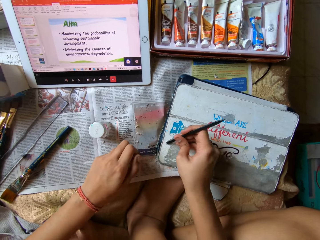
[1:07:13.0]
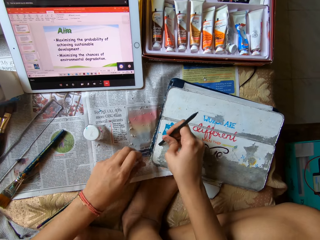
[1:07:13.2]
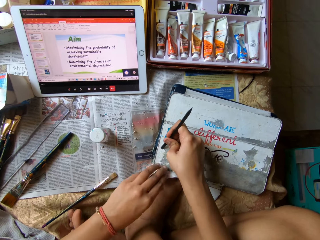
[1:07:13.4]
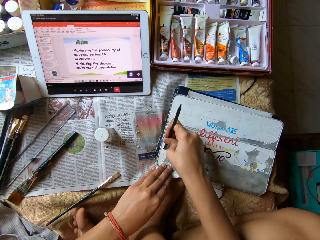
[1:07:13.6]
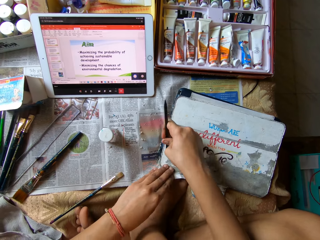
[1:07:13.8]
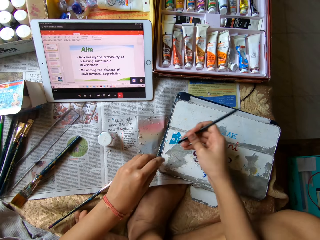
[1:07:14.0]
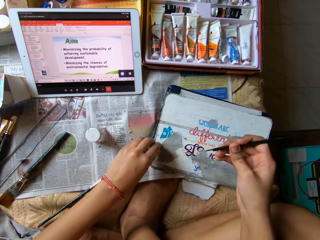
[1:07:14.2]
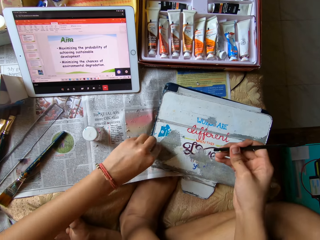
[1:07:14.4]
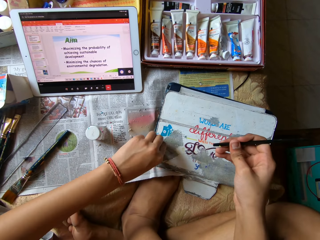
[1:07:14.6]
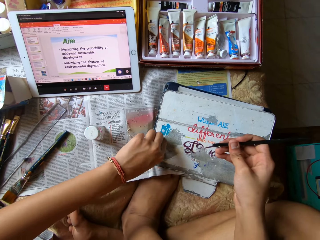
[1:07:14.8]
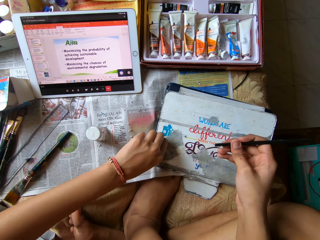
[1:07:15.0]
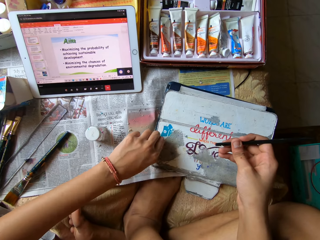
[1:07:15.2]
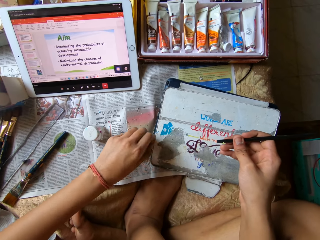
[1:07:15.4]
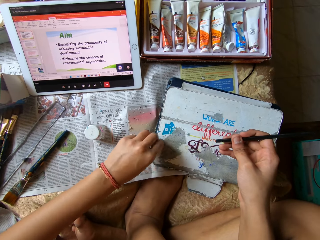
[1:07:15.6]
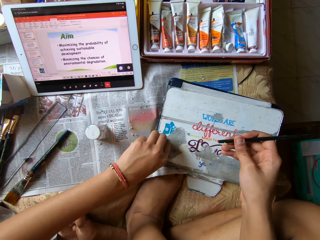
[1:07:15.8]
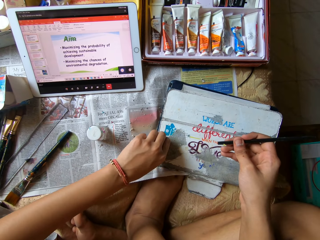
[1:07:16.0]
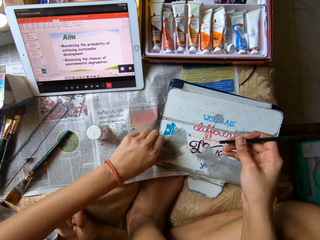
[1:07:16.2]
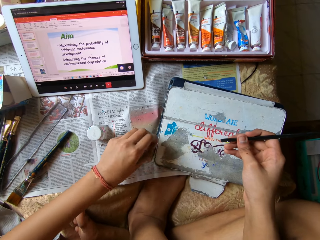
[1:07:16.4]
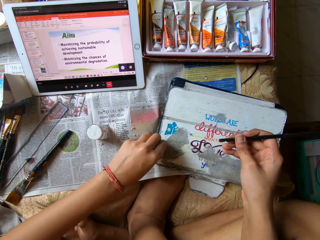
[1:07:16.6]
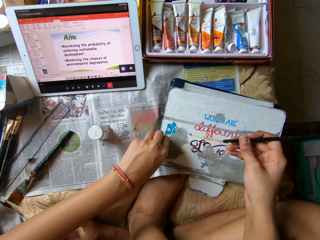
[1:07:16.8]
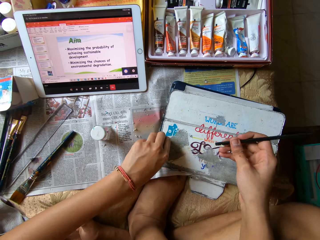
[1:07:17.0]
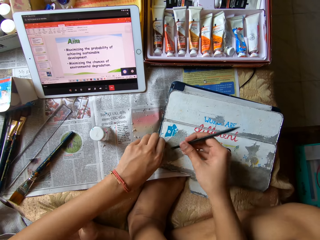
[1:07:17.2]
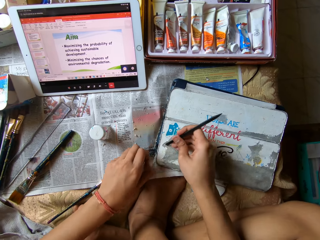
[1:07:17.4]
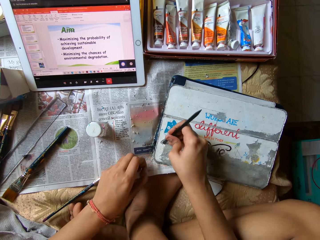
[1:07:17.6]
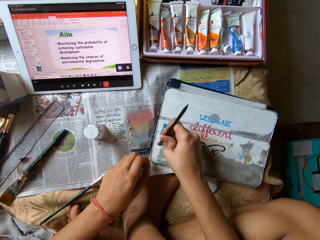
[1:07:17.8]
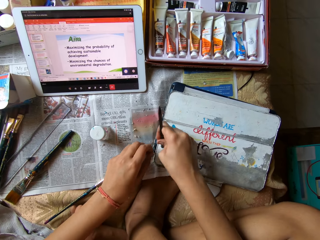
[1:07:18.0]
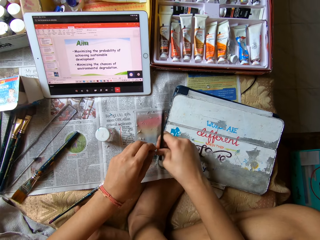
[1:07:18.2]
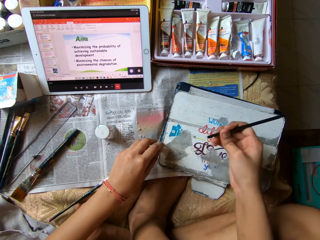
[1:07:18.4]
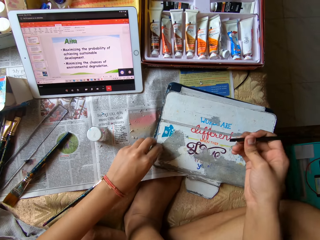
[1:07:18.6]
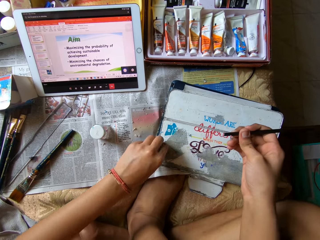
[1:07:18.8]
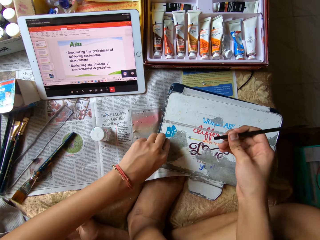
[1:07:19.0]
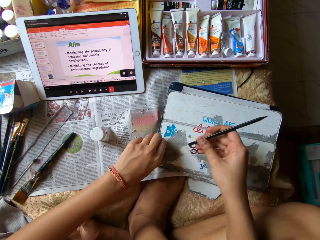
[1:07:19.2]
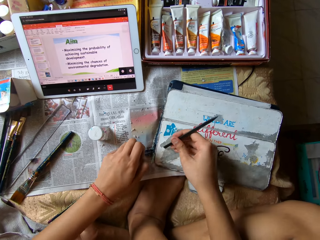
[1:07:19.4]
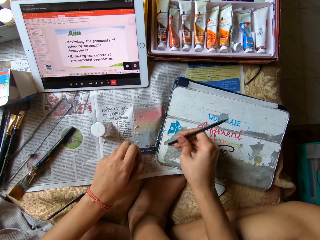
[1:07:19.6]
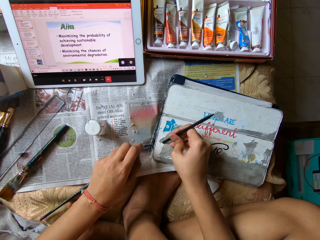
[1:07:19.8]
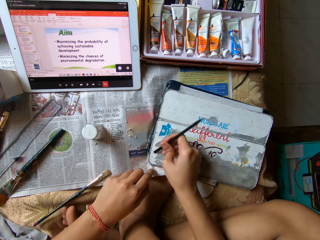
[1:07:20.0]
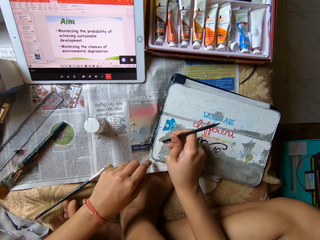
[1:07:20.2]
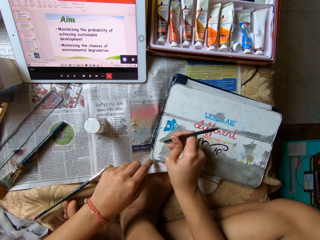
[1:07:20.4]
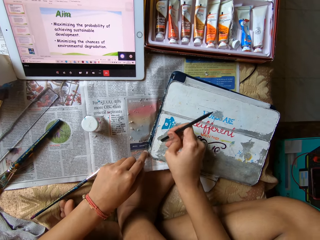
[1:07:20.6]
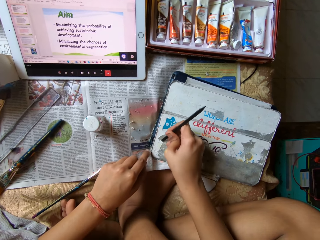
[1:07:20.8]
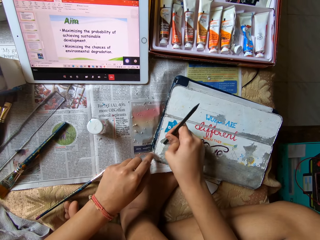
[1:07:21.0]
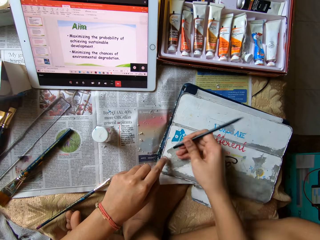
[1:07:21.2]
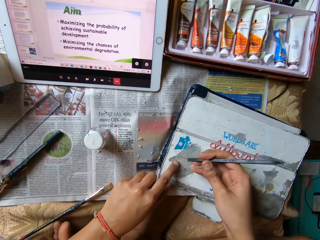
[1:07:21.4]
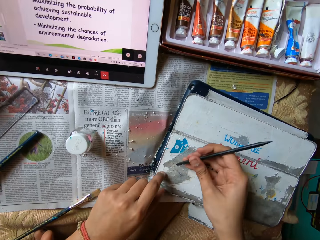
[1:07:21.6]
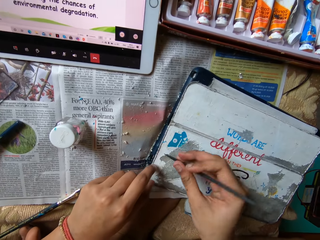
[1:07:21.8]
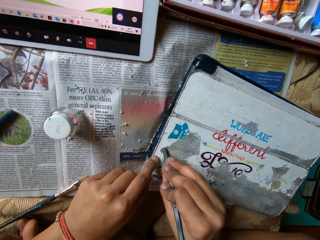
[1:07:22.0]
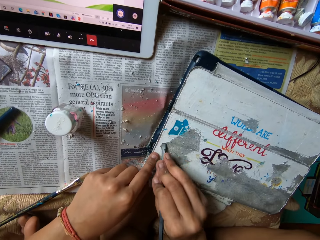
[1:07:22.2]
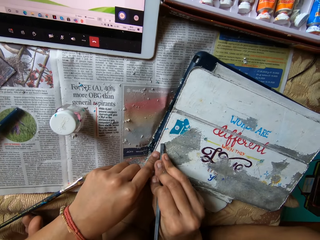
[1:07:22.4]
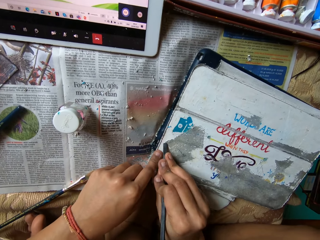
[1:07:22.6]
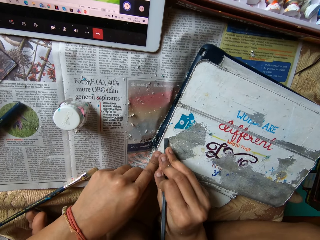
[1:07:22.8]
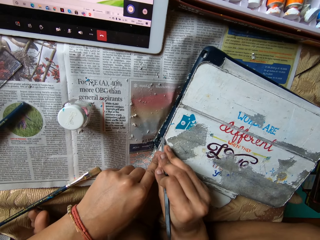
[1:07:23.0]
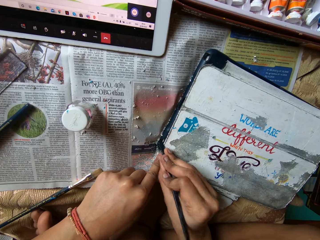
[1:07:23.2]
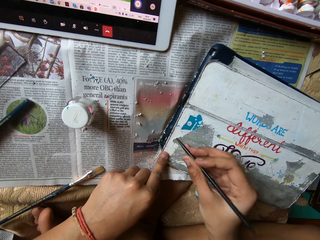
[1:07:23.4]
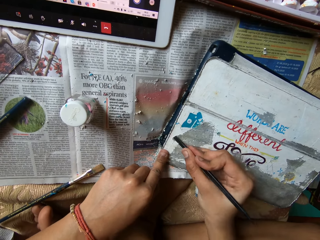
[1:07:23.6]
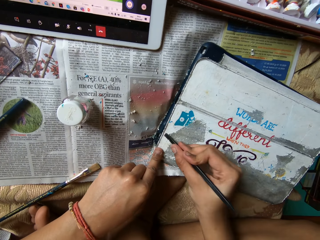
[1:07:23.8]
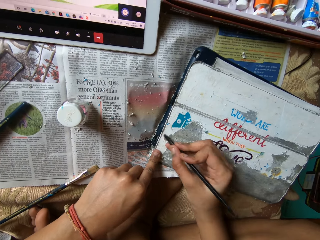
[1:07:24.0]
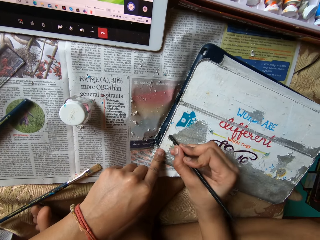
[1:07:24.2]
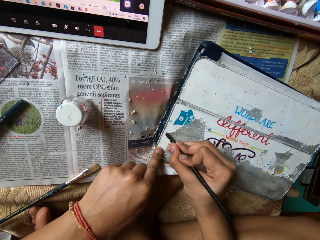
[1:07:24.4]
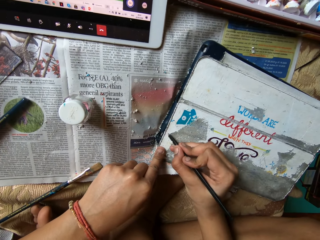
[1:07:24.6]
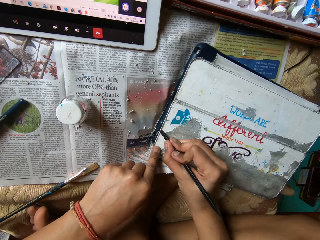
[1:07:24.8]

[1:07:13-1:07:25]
The camera wearer scrapes the tablet case with the carving tool or brush in her right hand. She places the brush on the box. She drops the scraps on the newspaper with her left hand. She lifts the brush. She picks scraps from the tablet case with her left hand. She places the brush in the box. She scrapes the tablet case with the carving tool in her right hand. She picks scraps from the tablet case with her left hand. She scrapes the tablet case with the carving tool in her right hand. She places the brush on the box. She drops the scraps on the newspaper with her left hand.

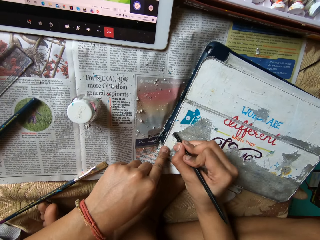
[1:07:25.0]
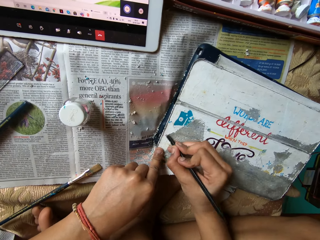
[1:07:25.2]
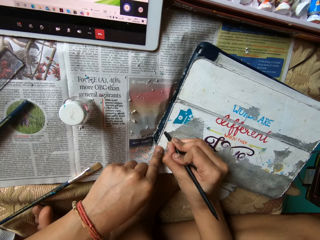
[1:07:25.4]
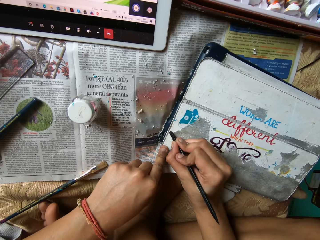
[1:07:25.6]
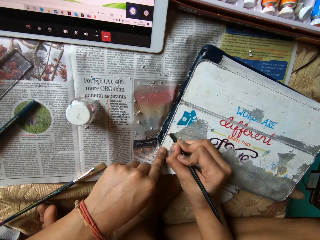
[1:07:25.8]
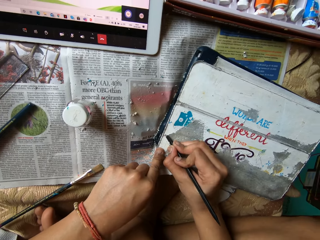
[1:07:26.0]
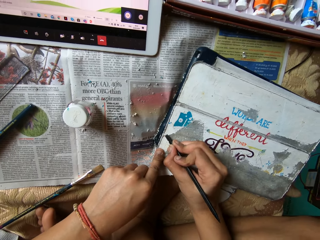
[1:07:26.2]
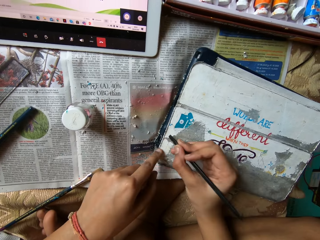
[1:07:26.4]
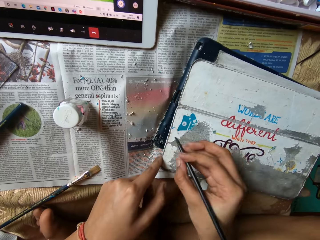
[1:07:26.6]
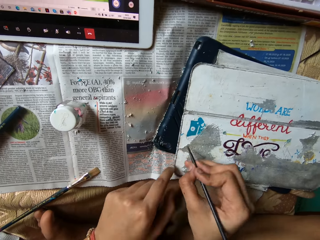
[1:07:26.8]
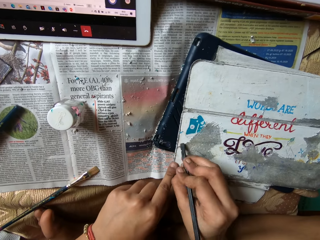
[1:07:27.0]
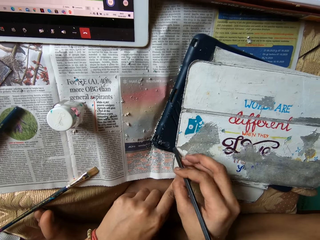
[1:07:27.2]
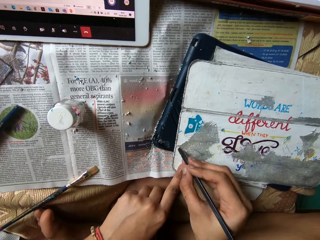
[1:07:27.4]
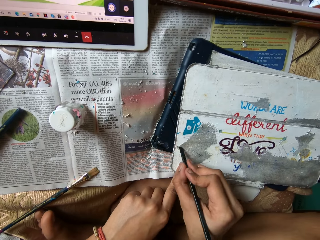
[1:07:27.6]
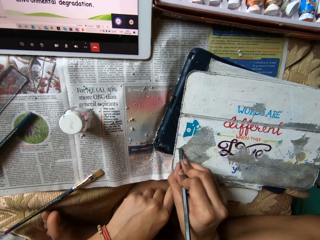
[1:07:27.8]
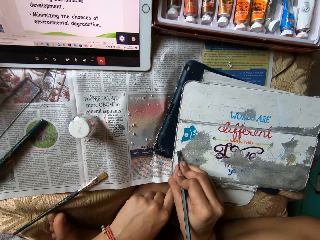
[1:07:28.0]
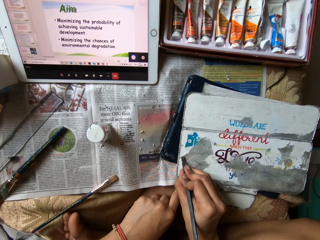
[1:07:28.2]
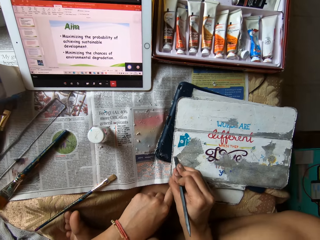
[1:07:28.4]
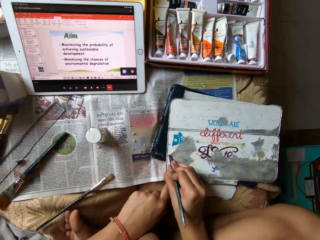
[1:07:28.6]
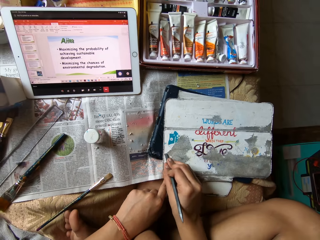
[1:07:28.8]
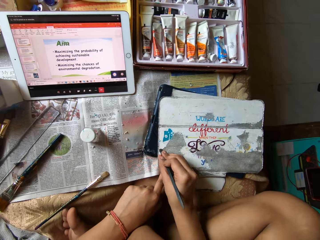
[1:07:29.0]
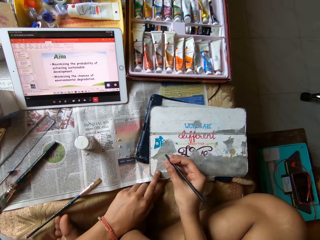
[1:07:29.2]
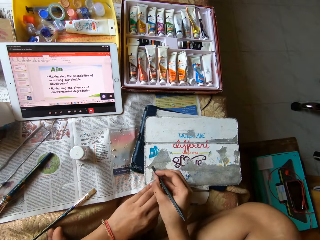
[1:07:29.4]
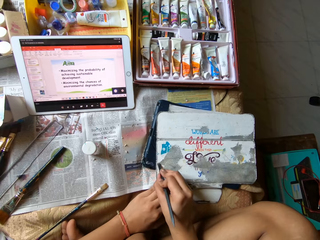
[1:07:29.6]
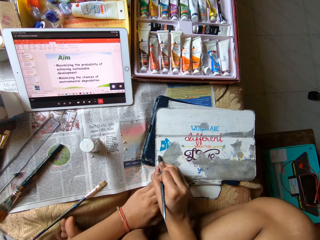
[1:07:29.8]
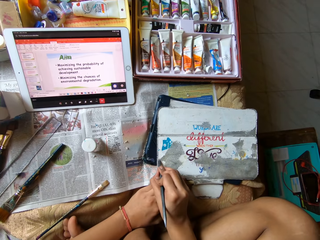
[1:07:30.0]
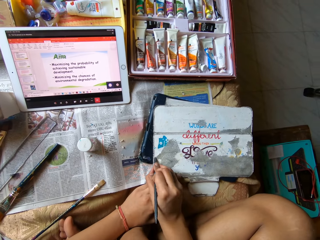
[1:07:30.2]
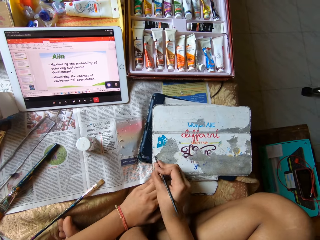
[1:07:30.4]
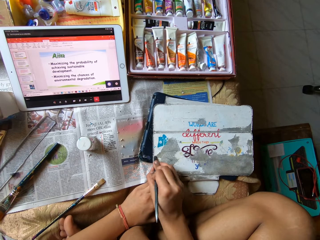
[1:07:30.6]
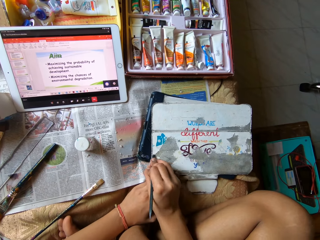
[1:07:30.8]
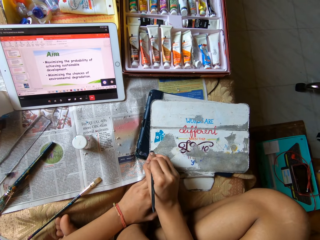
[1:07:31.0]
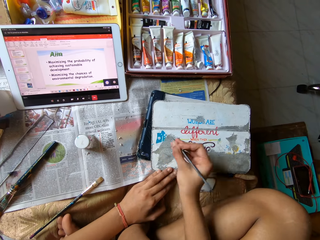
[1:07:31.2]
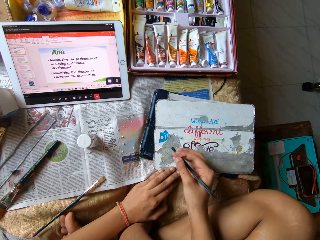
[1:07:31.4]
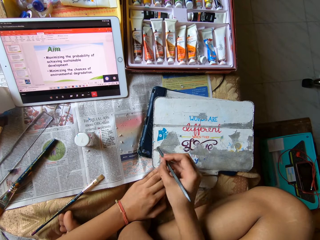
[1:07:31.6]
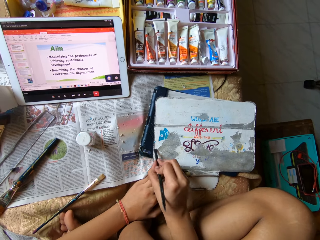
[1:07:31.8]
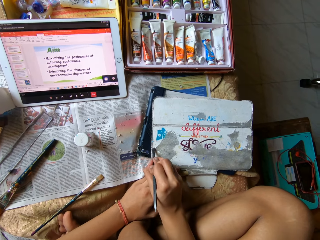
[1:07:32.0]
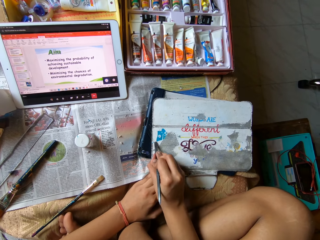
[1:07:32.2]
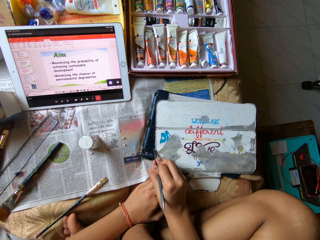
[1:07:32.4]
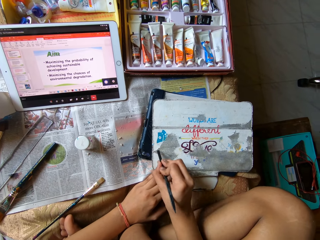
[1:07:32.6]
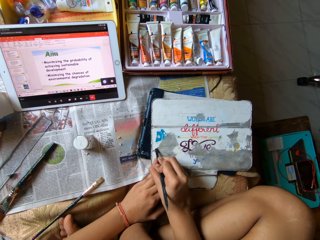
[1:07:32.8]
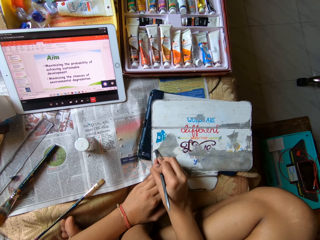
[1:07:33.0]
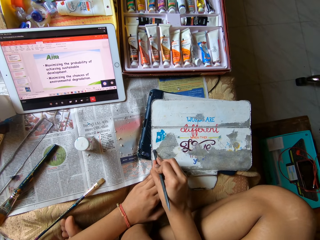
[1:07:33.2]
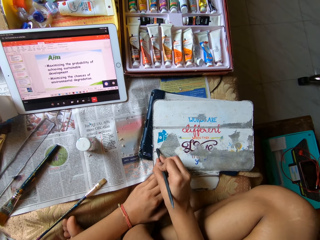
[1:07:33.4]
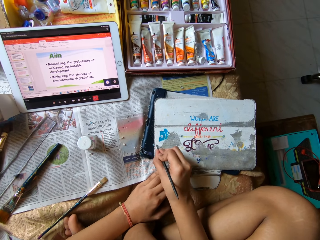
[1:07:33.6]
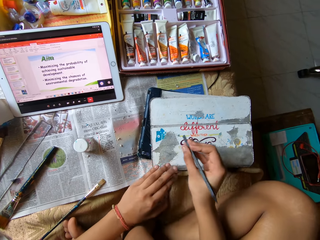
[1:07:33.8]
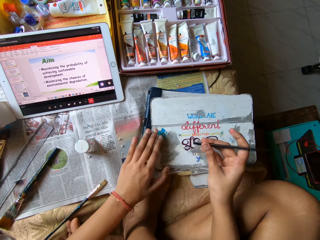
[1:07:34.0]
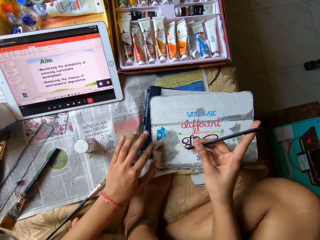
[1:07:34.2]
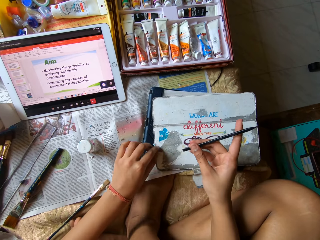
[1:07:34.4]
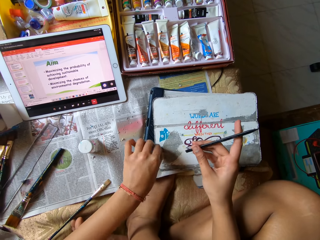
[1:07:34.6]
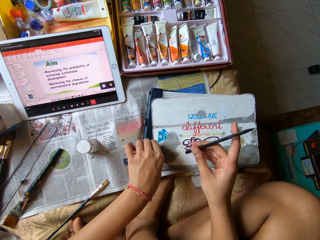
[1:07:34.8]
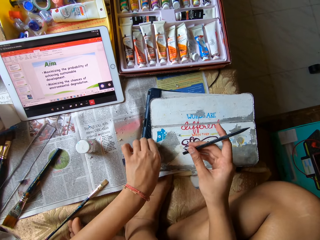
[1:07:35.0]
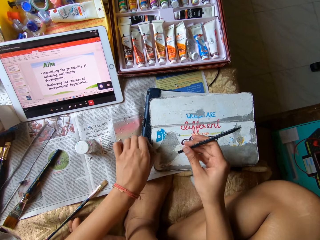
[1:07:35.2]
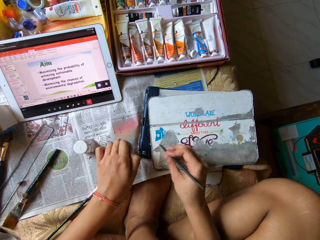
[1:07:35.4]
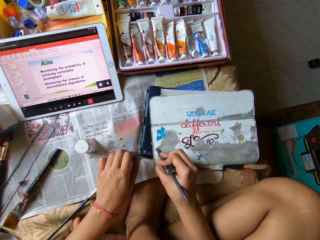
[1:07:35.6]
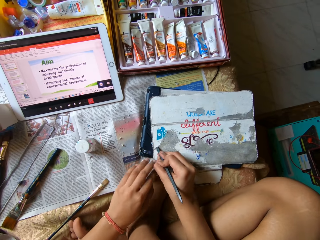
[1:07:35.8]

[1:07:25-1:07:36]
The camera wearer moves the tablet case or metal box on a table with her left hand. She scrapes the metal box with the brush with the right hand. She lifts the brush and rubs the box. She picks scraps from the tablet case with her left hand.
